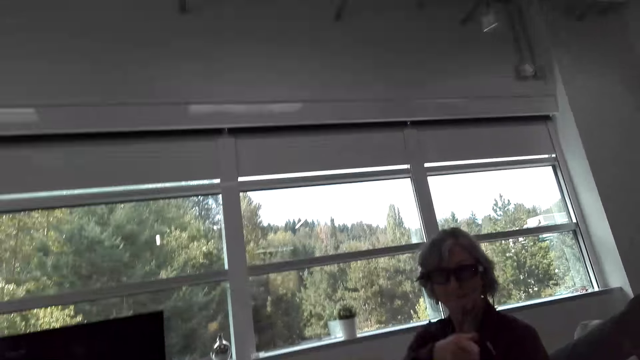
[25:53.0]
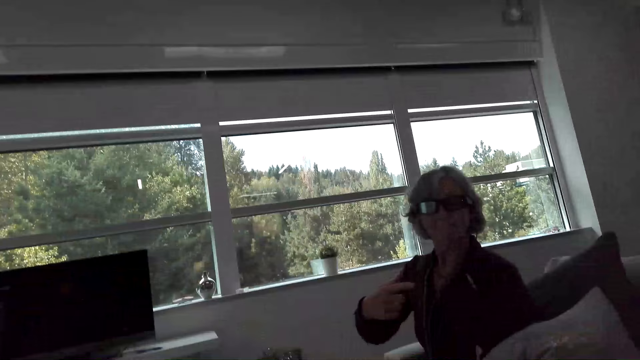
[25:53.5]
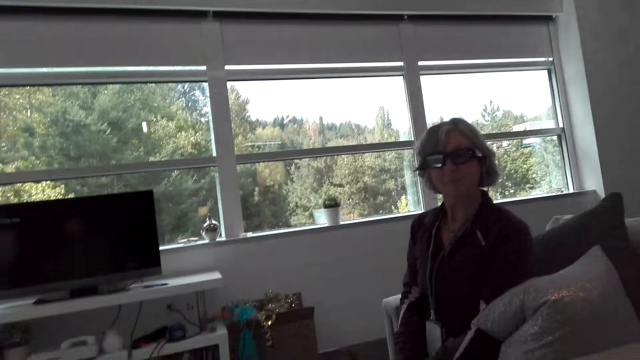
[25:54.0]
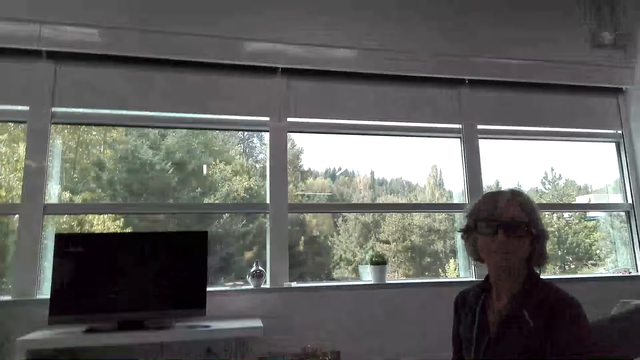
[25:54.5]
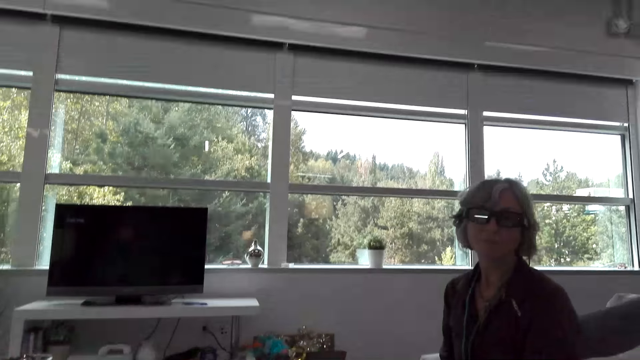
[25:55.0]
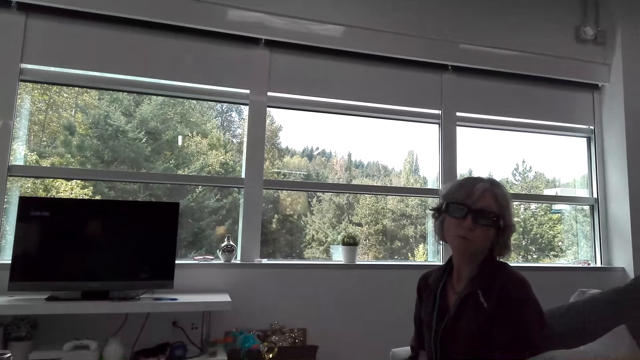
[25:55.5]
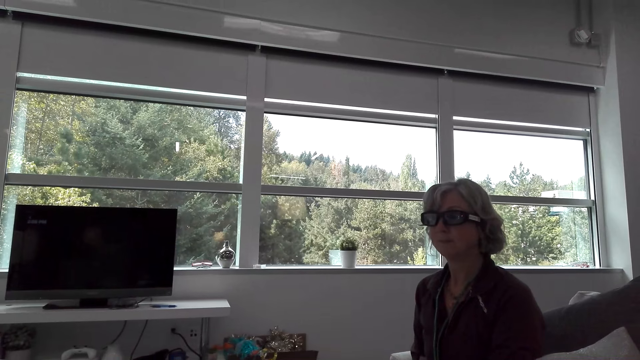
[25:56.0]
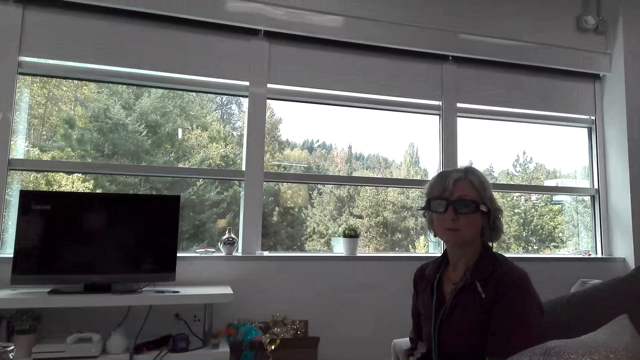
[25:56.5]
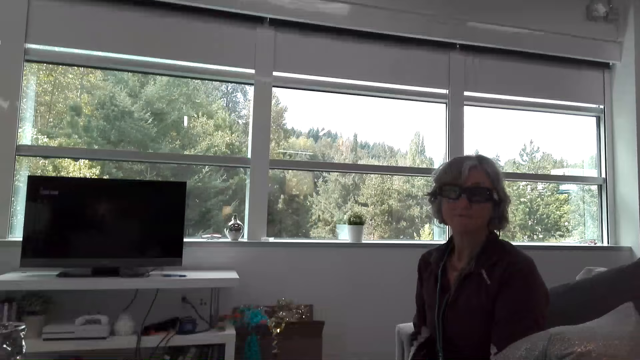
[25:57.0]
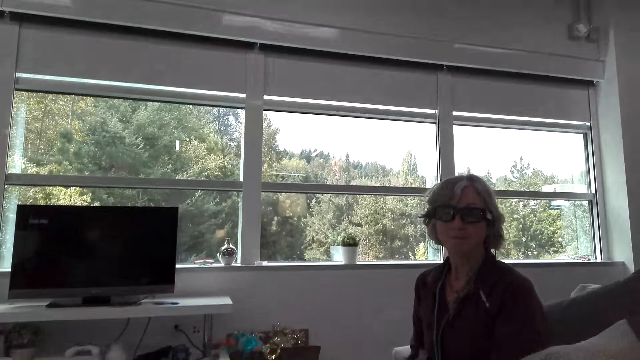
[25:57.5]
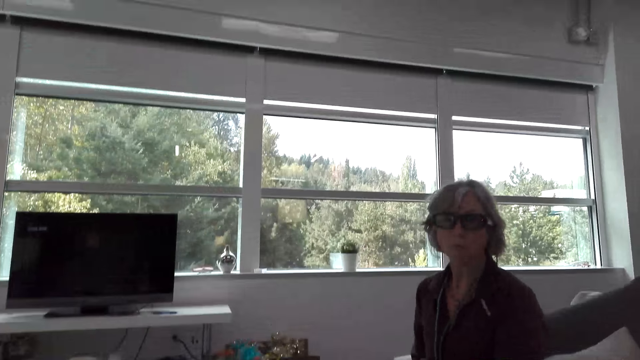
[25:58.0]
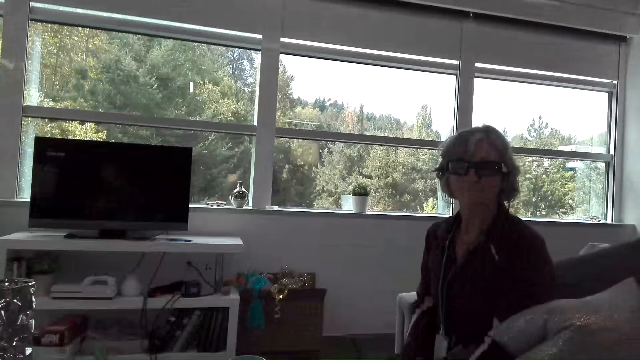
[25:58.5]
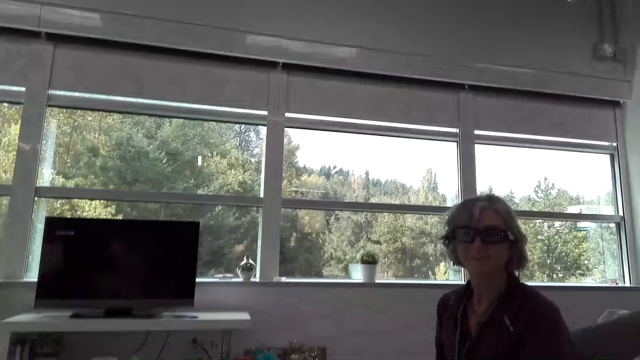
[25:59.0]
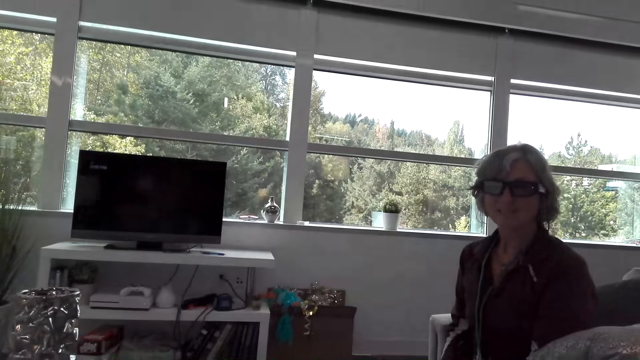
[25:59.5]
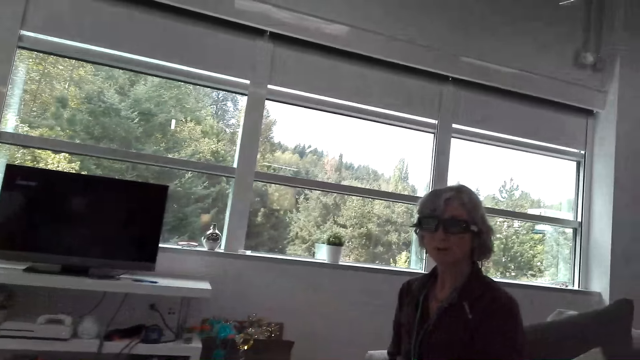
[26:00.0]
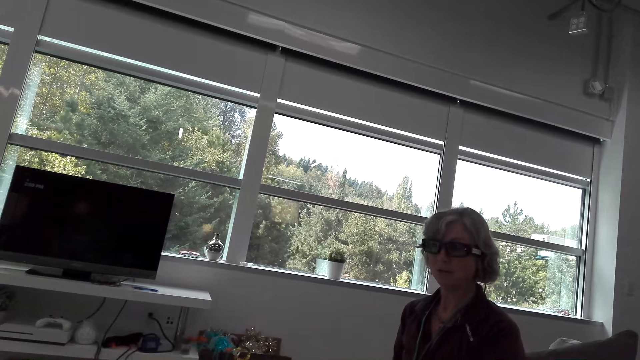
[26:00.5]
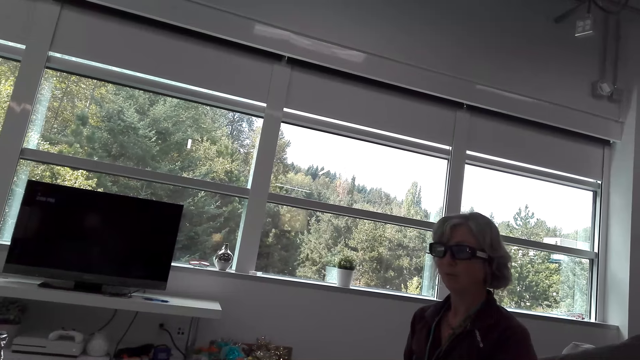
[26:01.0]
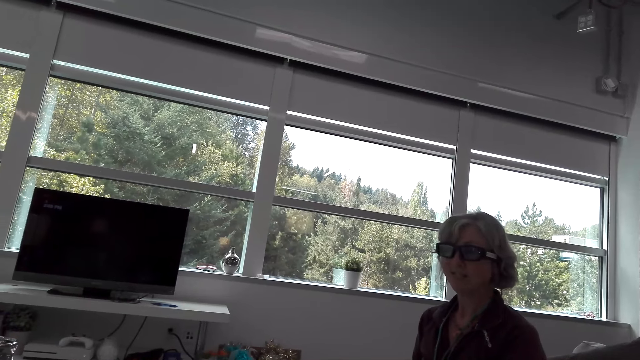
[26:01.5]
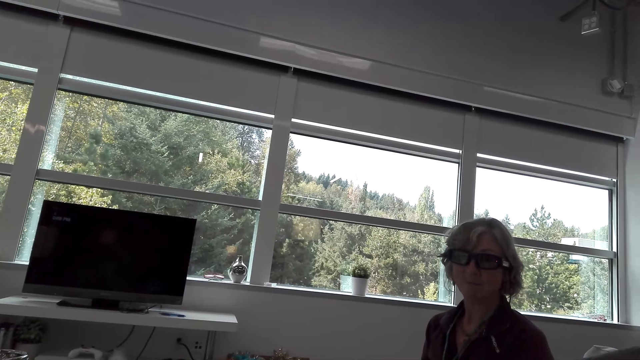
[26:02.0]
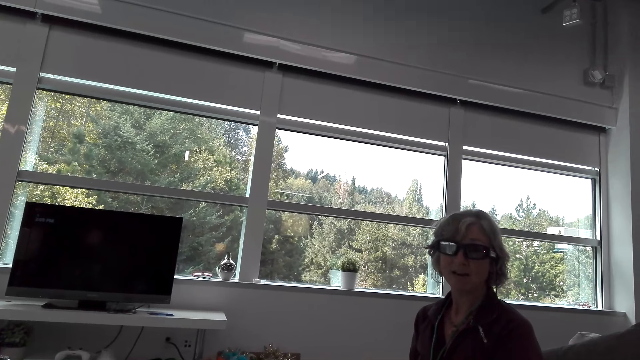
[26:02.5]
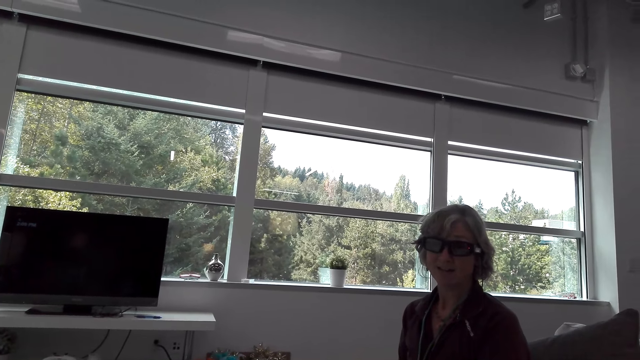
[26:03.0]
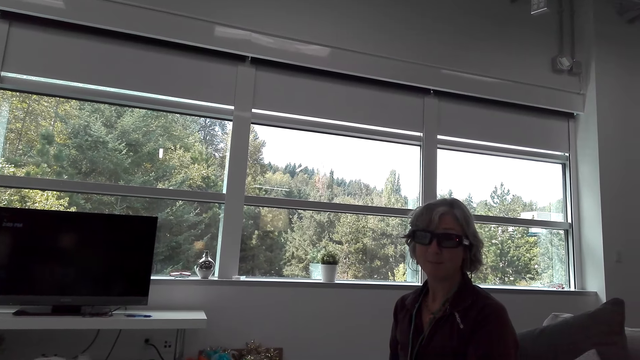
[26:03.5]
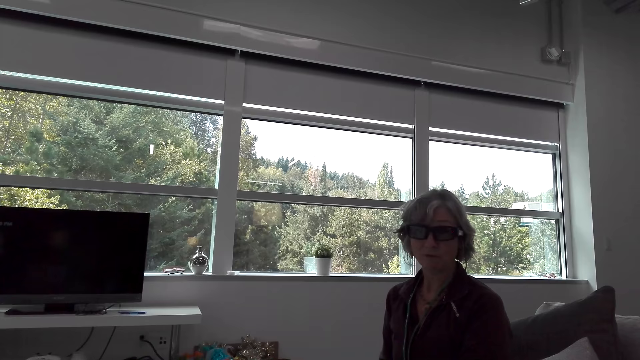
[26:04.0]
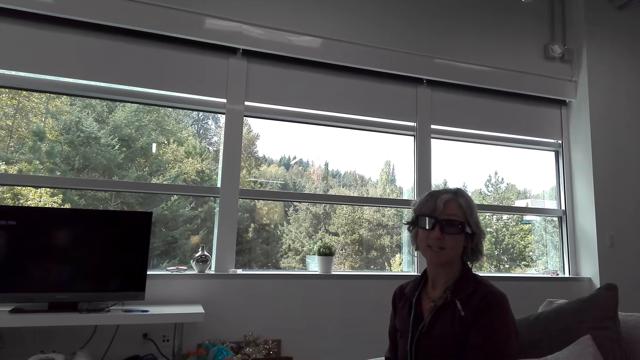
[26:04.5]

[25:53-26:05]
A lady moves her hands. The camera wearer looks at the lady.

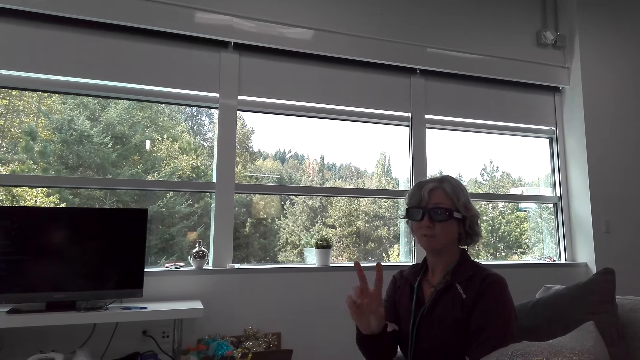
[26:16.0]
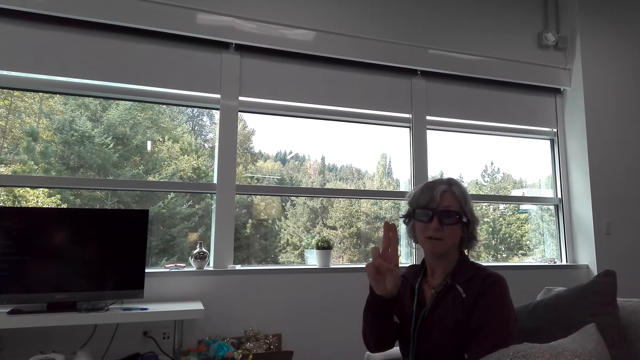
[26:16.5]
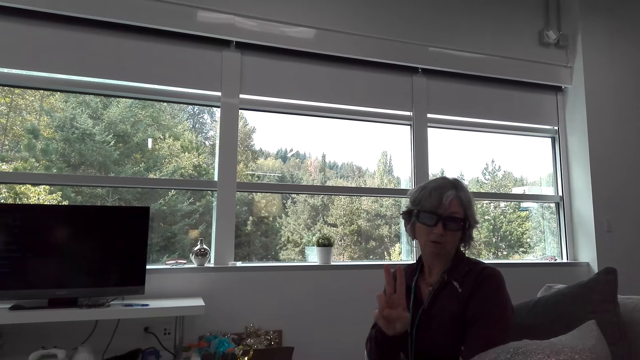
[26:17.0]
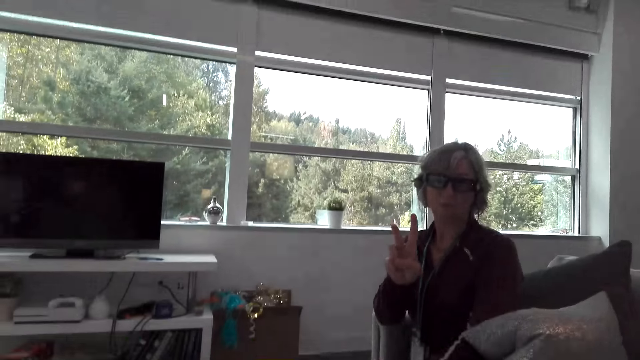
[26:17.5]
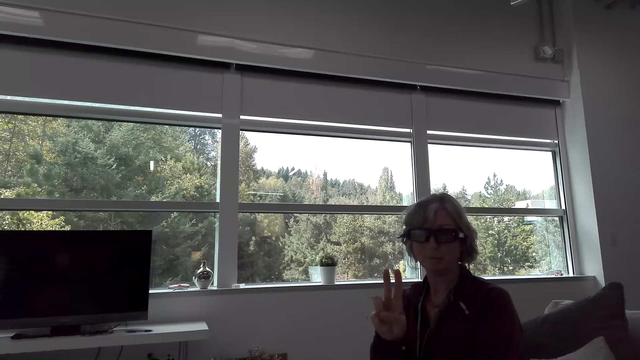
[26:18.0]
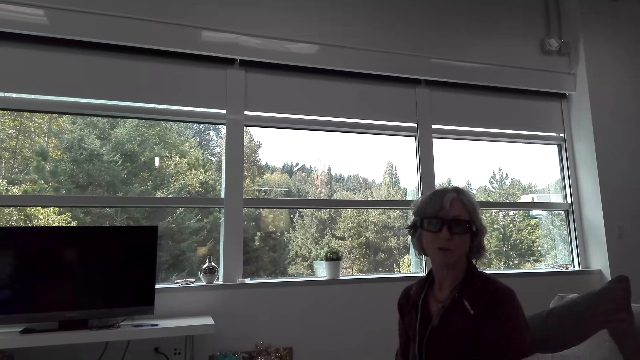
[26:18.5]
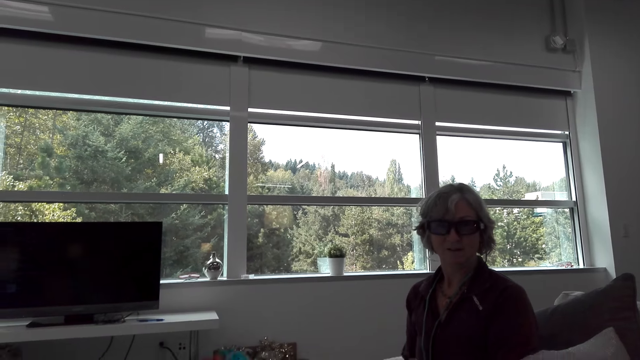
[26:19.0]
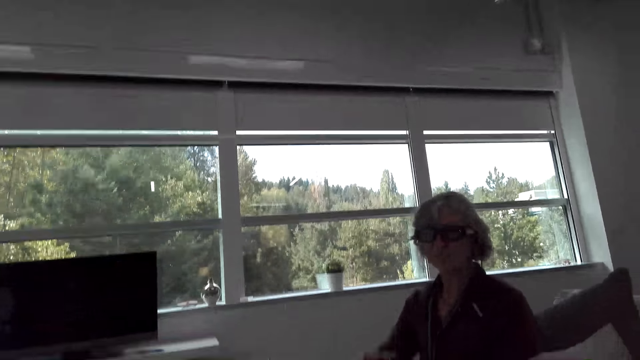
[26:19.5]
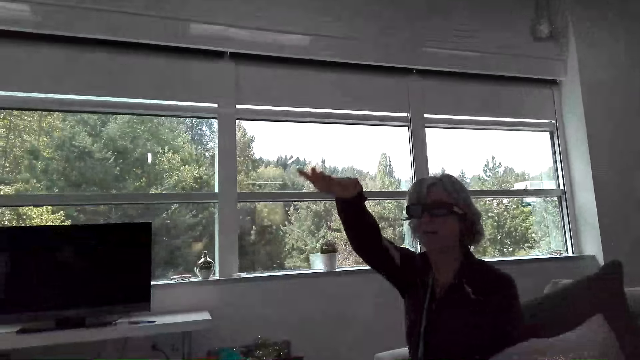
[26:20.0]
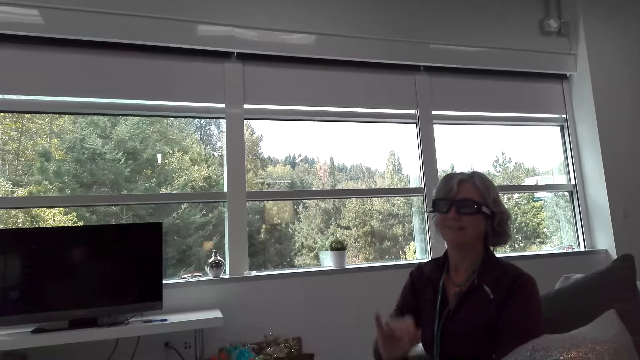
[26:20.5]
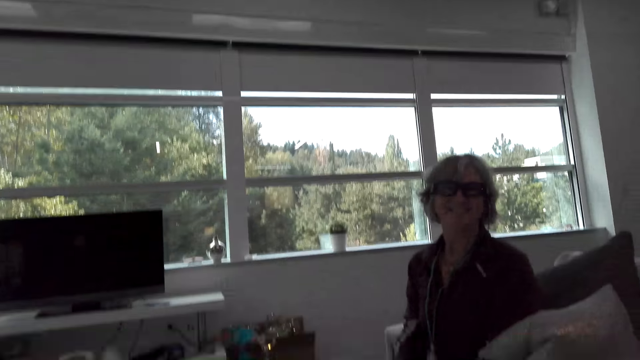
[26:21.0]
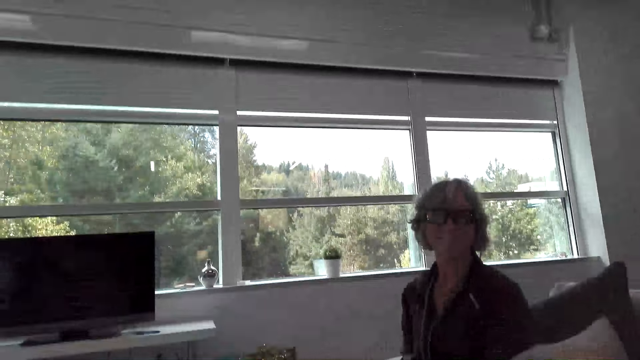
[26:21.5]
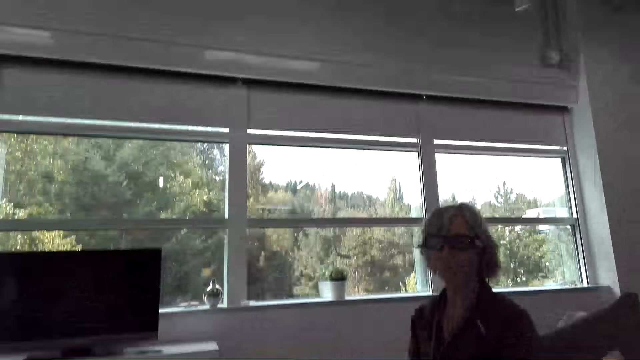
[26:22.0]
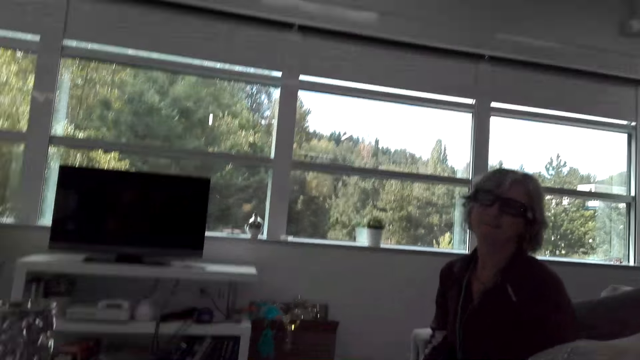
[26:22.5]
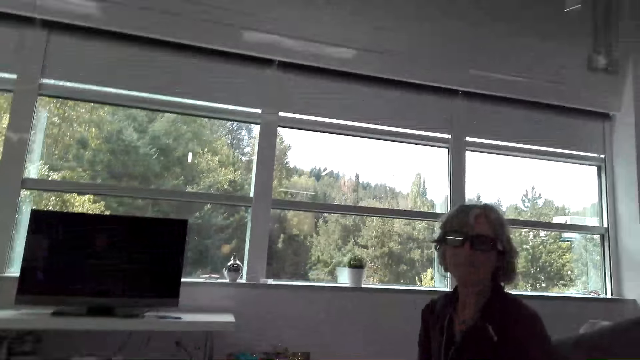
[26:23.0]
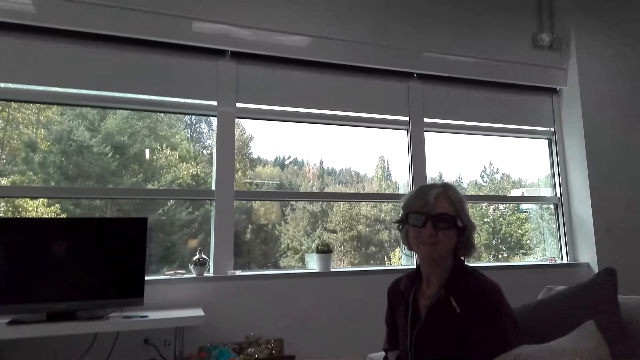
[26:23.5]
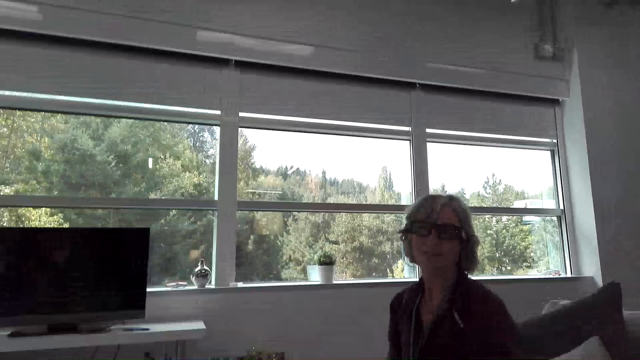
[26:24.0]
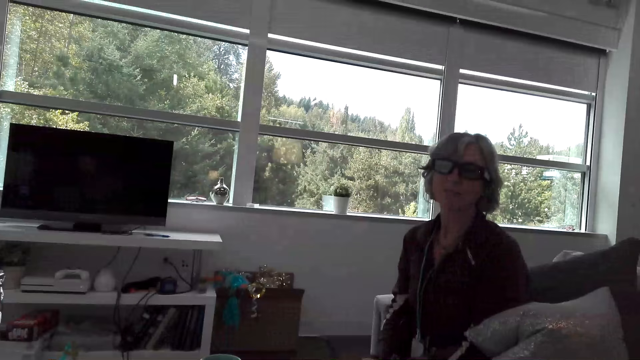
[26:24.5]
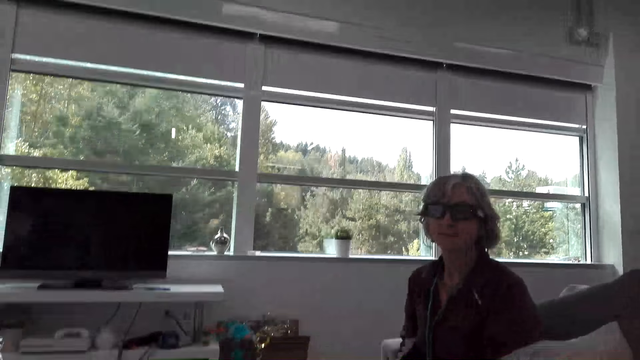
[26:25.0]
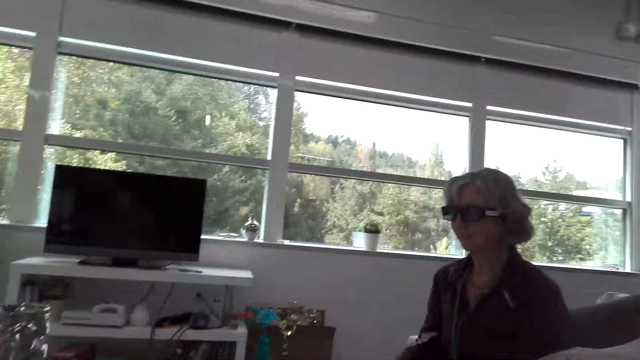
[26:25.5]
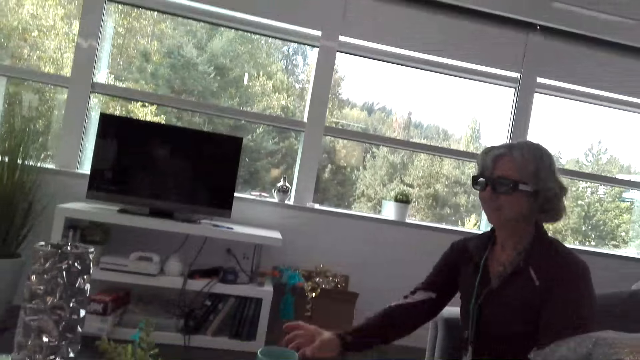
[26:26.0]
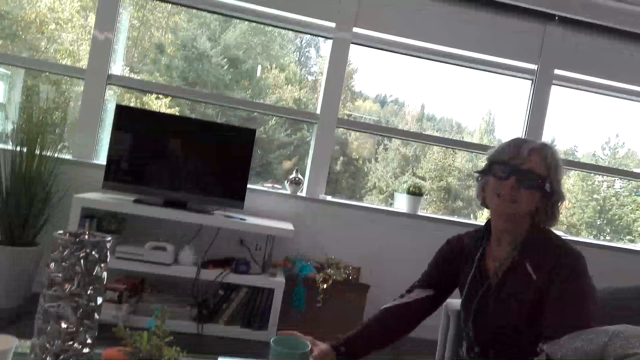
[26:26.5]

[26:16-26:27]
The lady moves her hands. The lady picks up the mug on the table.
